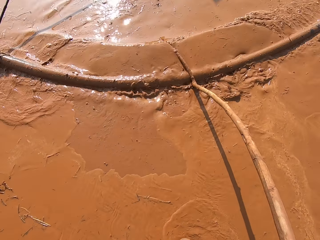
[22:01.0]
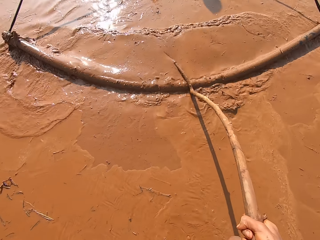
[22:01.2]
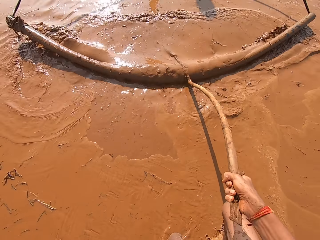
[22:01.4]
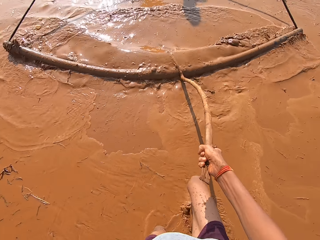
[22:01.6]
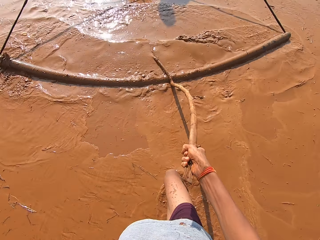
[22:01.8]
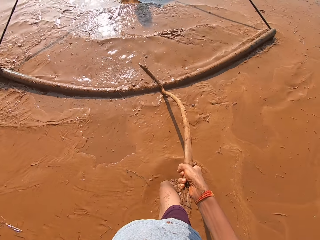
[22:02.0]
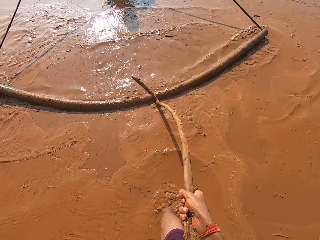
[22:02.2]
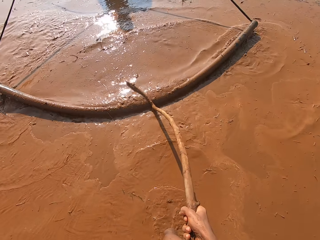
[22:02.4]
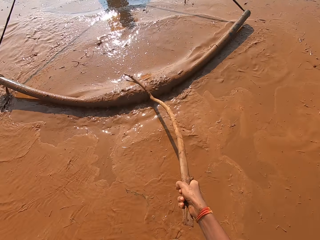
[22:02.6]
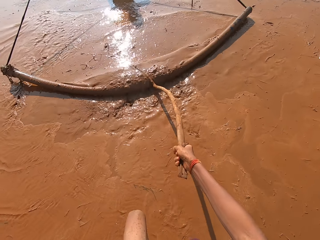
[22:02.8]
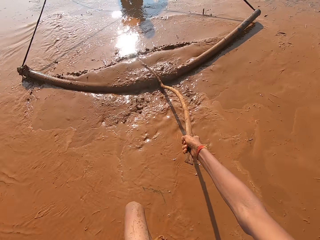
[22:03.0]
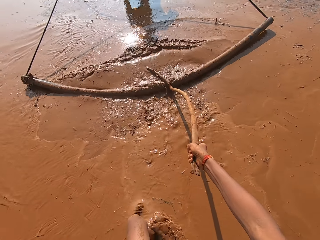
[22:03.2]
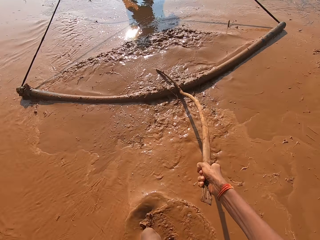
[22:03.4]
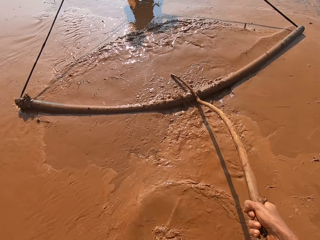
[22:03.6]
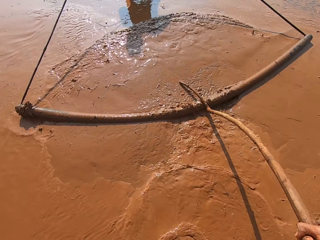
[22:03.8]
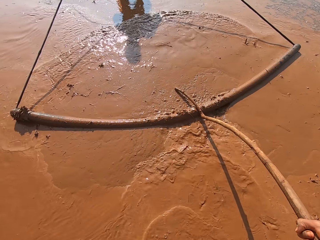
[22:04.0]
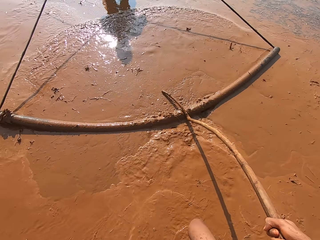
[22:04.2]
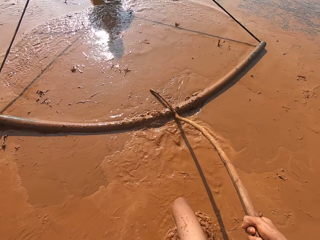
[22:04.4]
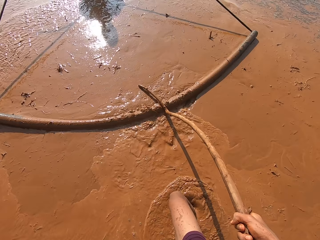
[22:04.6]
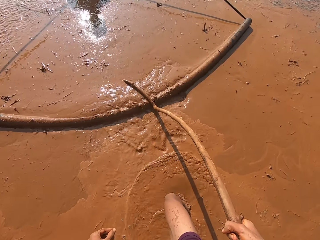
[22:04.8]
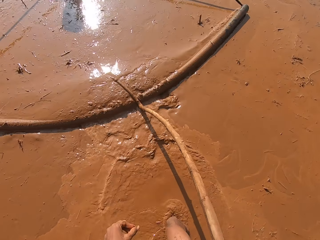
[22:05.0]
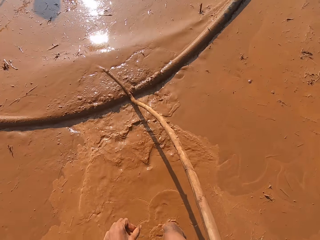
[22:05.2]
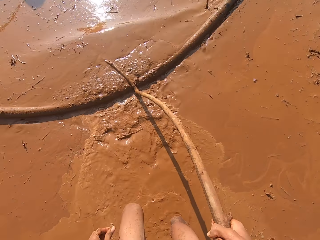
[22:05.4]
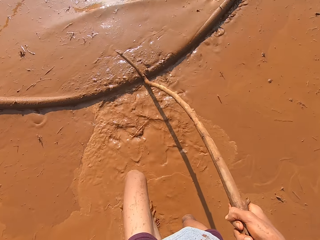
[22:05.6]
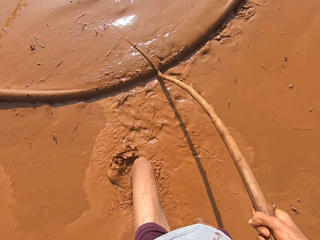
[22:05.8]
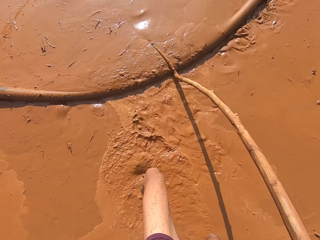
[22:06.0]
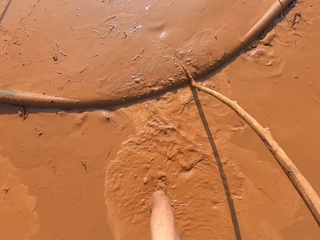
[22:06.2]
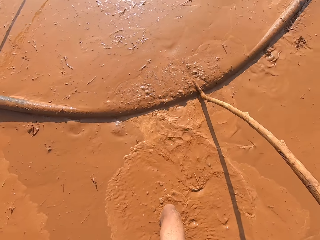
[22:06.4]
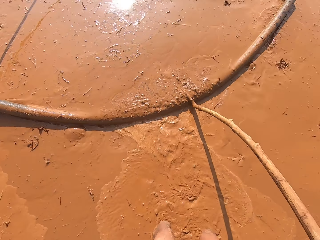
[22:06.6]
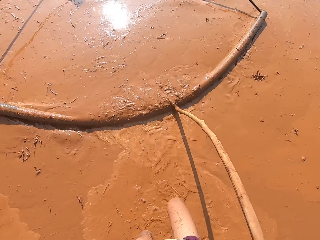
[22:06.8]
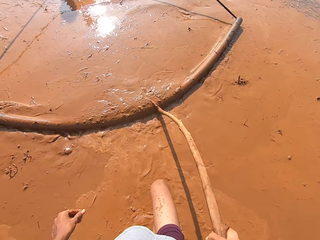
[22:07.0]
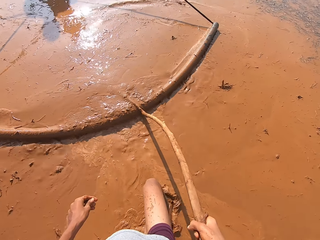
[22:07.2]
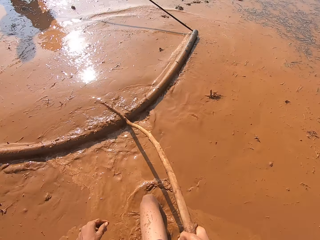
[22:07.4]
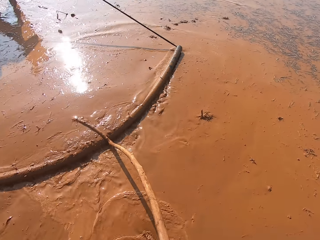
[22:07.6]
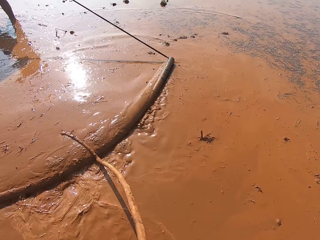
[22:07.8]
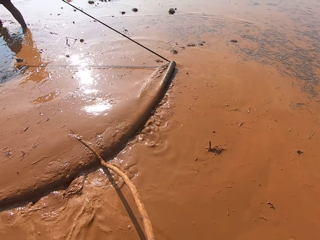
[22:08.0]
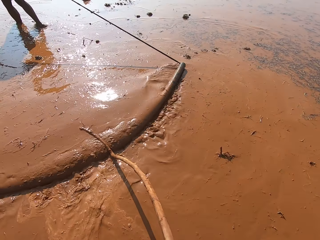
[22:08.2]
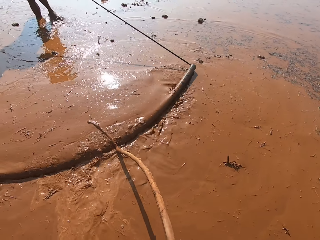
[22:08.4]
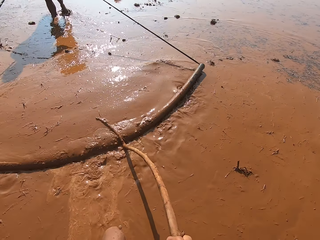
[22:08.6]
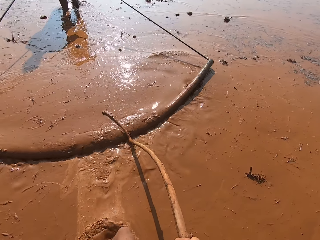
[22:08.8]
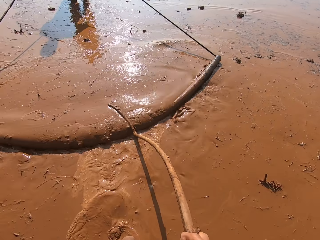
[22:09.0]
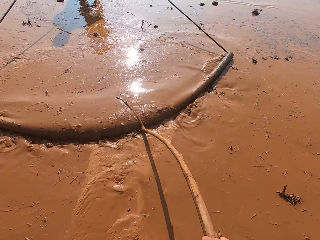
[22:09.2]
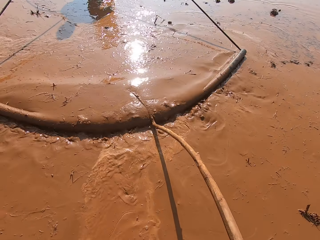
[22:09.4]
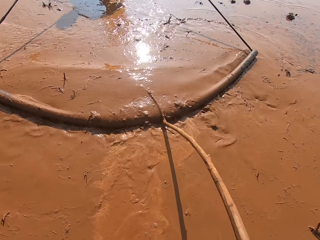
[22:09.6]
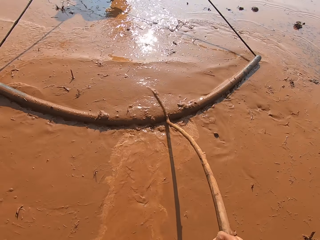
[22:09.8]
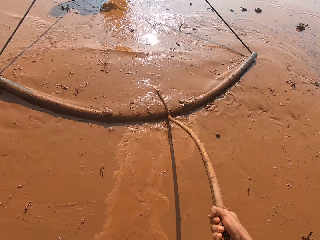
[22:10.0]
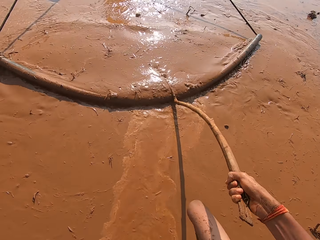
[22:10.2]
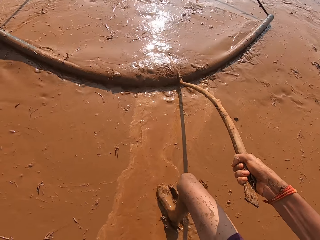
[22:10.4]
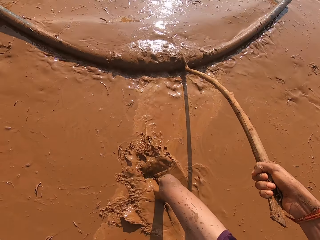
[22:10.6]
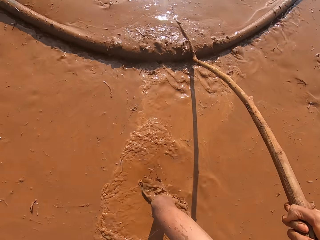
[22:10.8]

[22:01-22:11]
A man talks to the camera wearer.

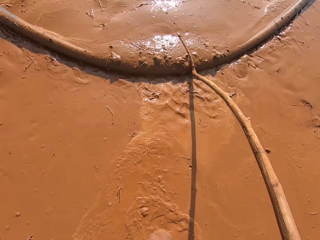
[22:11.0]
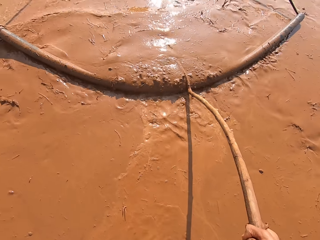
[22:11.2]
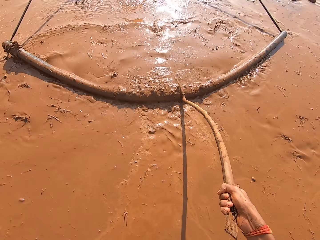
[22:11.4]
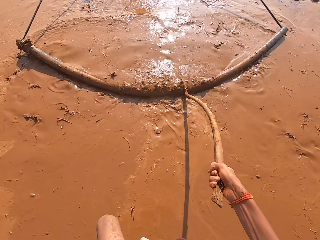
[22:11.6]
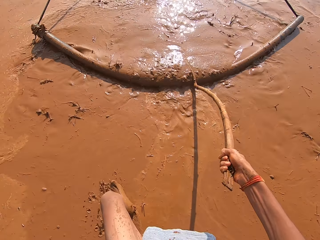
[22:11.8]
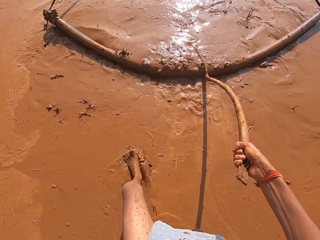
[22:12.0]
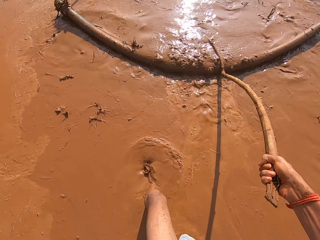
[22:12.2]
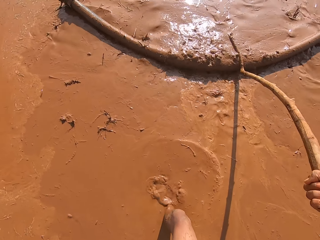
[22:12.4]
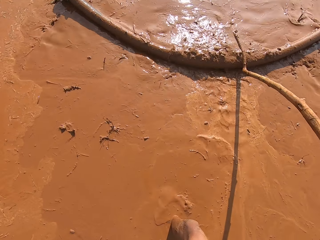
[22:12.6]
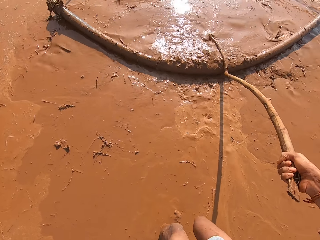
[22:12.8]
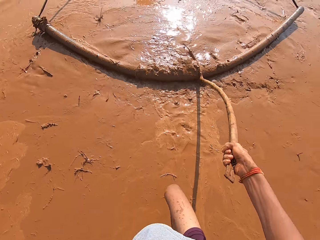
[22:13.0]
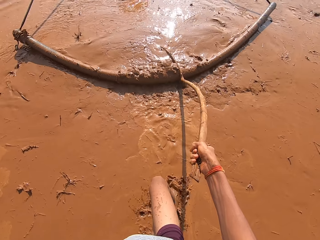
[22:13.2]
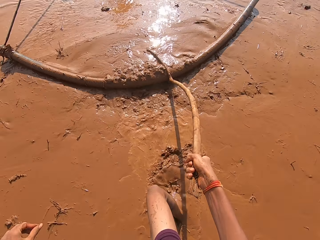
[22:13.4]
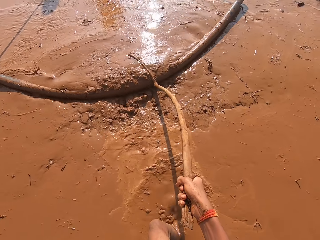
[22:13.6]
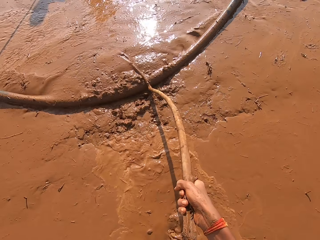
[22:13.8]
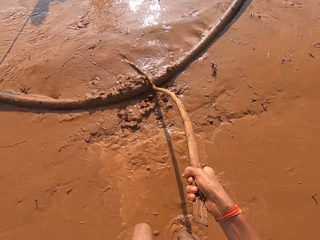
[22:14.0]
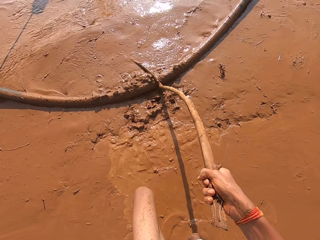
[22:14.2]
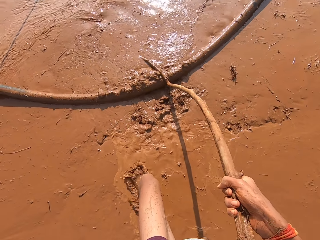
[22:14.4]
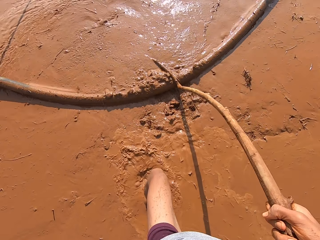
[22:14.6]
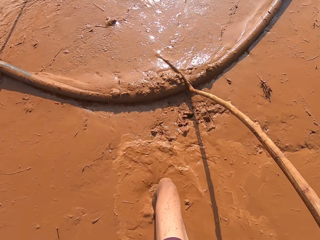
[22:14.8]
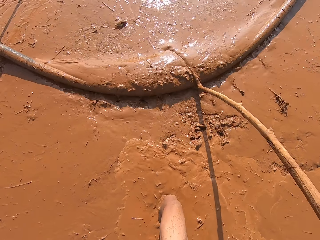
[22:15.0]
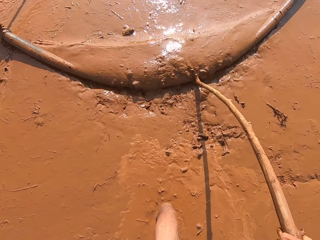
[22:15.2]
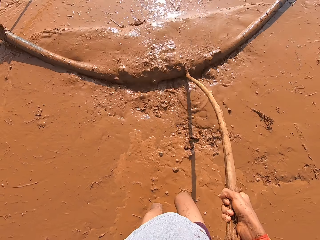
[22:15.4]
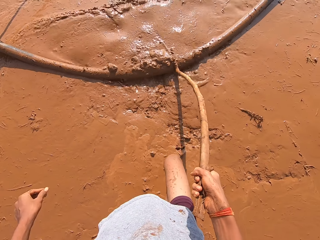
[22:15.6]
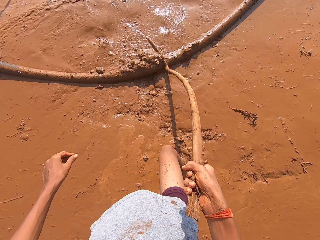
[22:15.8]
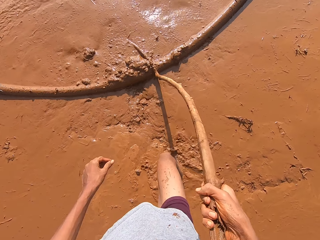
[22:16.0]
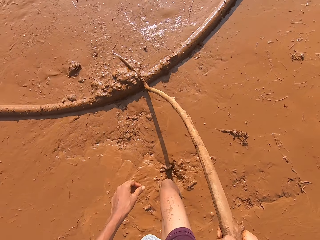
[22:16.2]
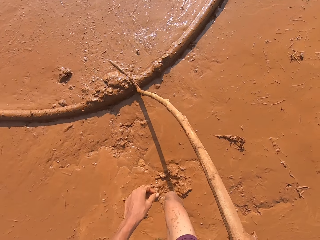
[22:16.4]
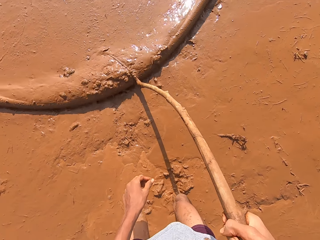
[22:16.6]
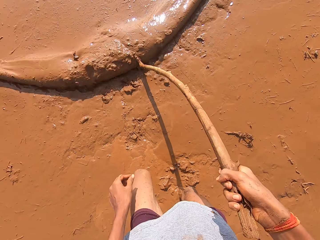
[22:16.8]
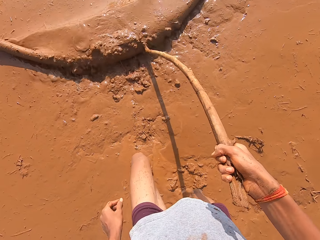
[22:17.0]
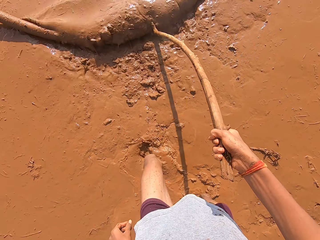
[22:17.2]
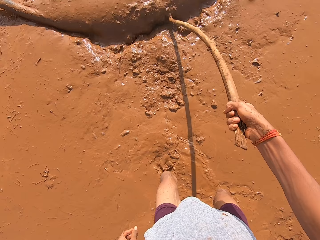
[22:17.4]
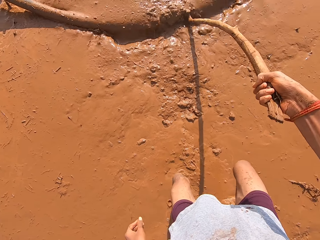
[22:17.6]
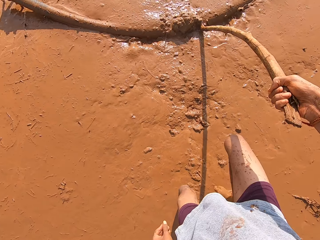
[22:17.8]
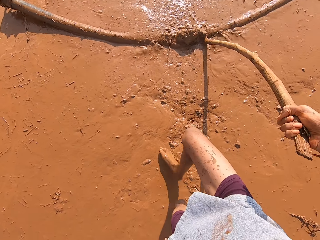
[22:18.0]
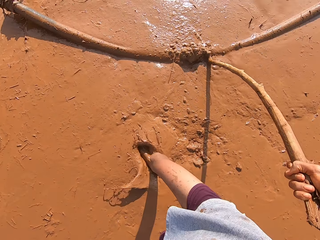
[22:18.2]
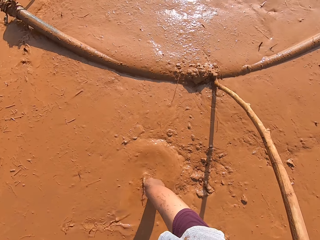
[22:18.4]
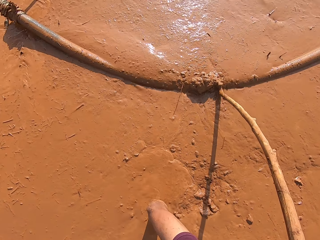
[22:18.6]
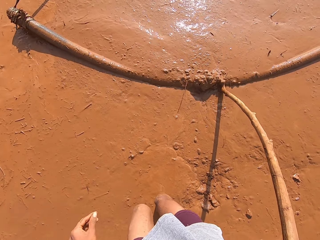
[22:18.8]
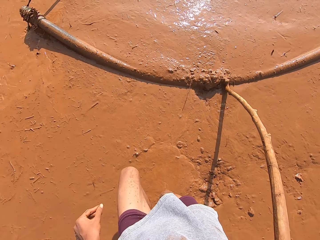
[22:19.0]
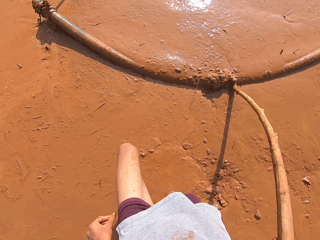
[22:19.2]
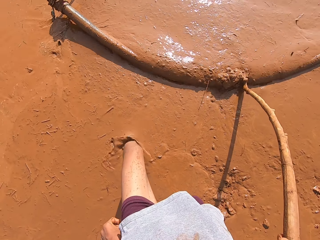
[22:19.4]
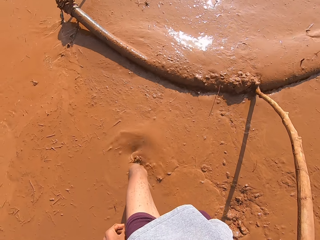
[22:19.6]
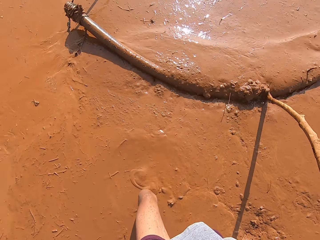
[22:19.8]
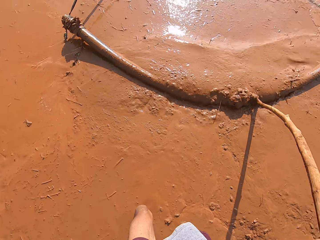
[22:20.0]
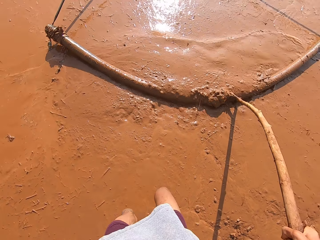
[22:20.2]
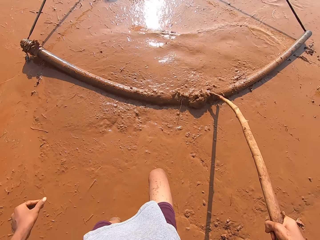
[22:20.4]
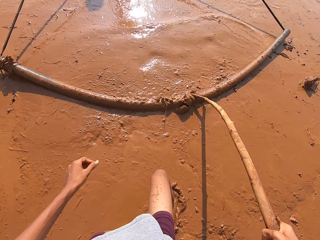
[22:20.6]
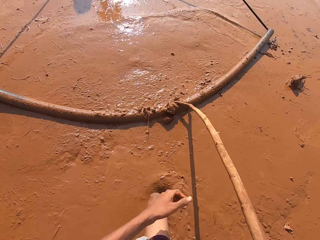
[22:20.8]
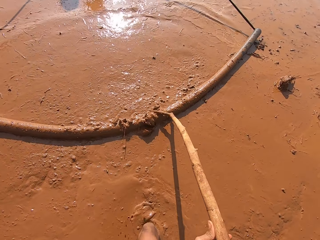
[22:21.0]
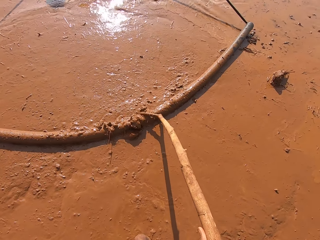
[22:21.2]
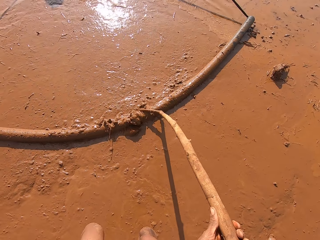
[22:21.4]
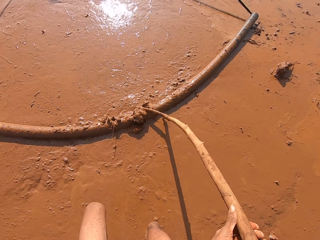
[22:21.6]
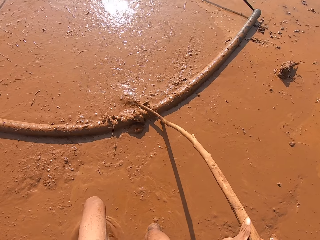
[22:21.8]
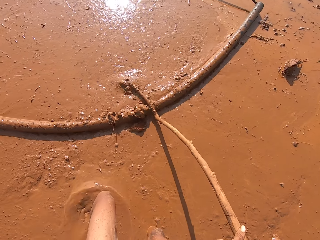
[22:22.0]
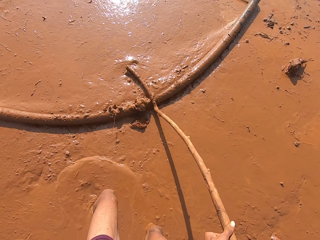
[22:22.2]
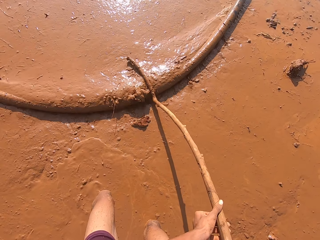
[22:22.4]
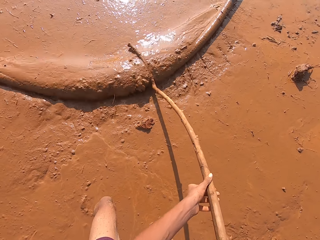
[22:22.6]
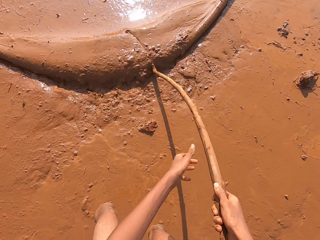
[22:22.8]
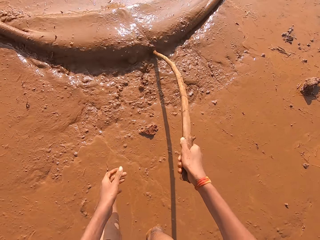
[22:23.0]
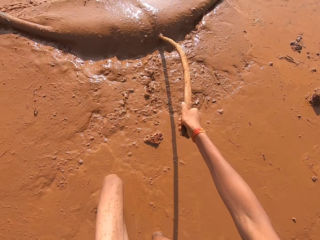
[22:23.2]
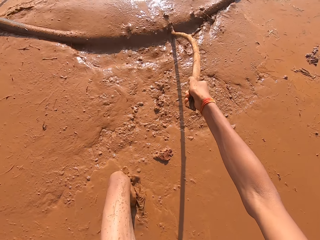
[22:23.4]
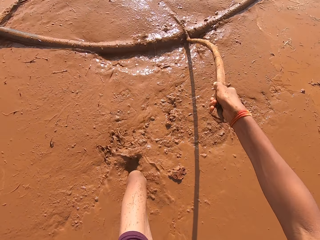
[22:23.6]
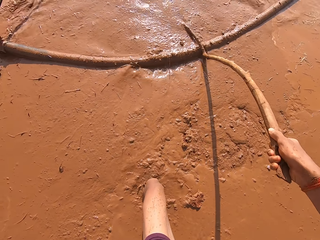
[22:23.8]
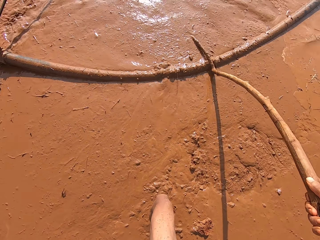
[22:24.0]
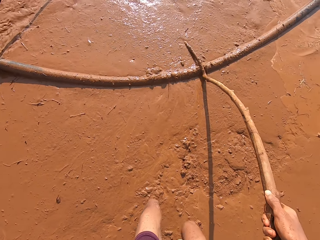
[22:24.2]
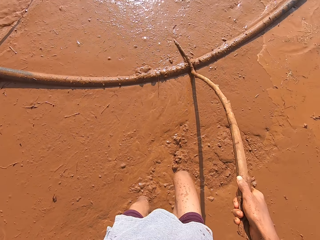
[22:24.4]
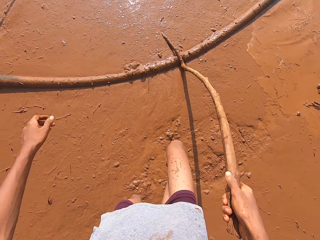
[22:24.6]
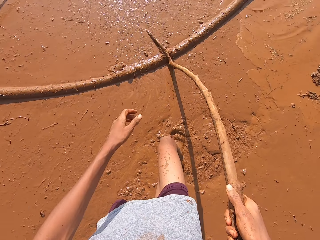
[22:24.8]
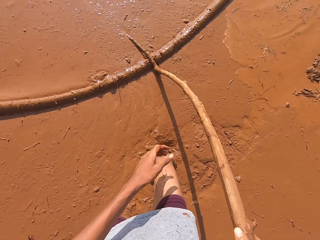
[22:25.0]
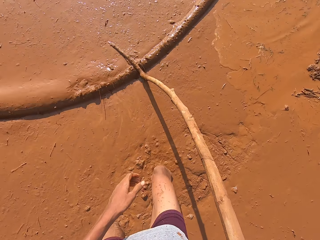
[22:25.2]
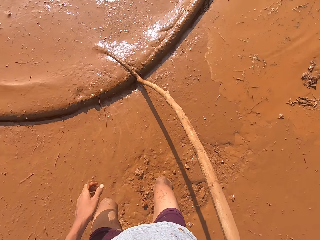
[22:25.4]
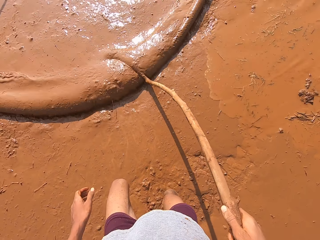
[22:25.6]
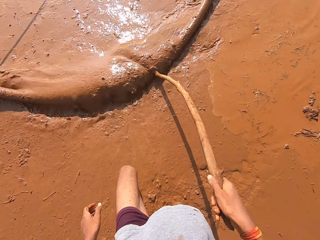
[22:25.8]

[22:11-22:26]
The camera wearer pushes the pipe using a stick. A man pulls the pipe. The camera wearer pushes the irrigation hose on the muddy water with the stick in both hands. He pushes the irrigation hose on the muddy water with the stick in his right hand.
